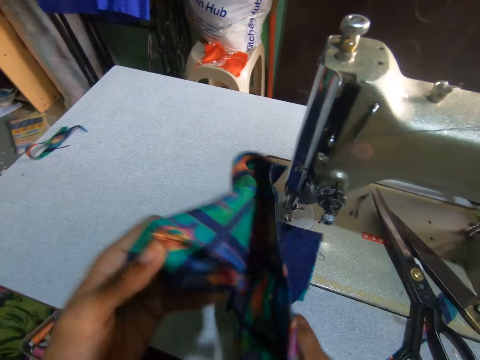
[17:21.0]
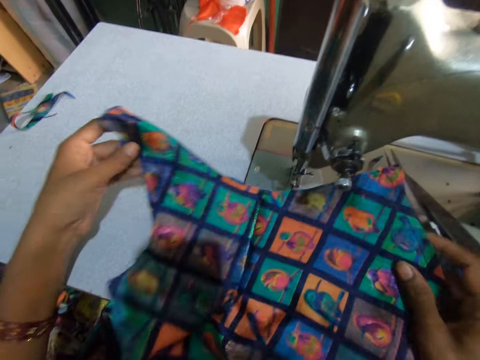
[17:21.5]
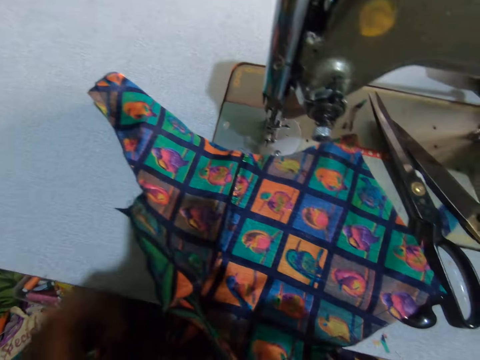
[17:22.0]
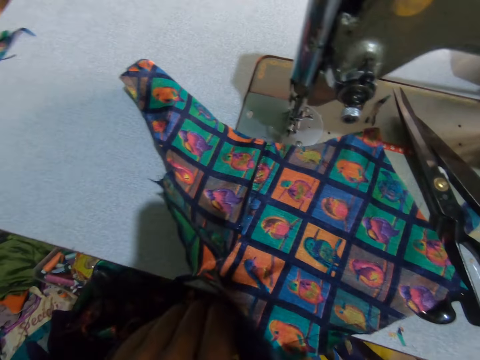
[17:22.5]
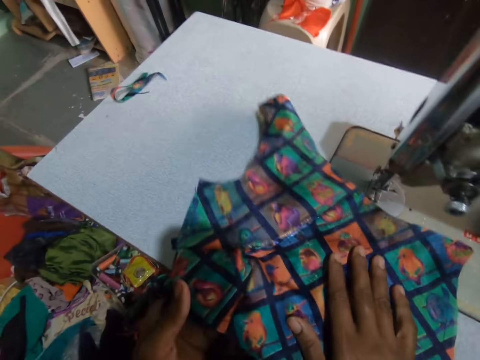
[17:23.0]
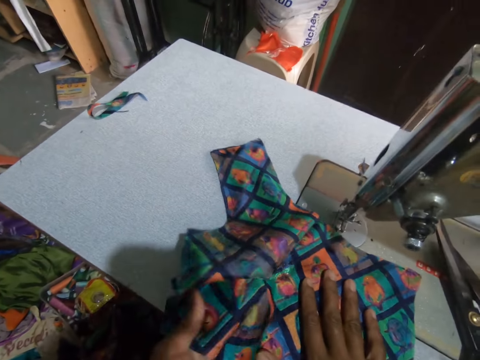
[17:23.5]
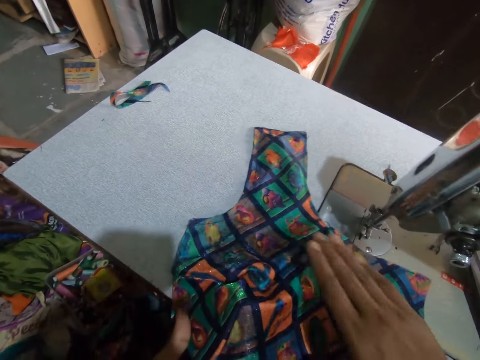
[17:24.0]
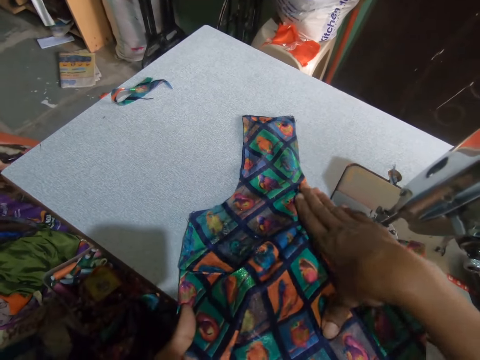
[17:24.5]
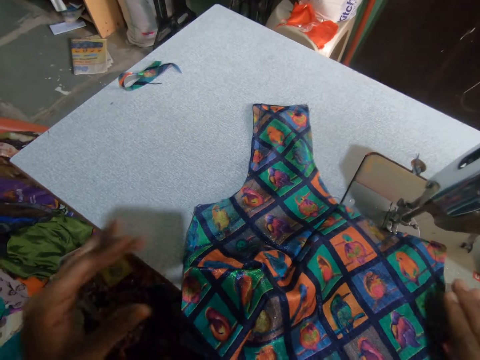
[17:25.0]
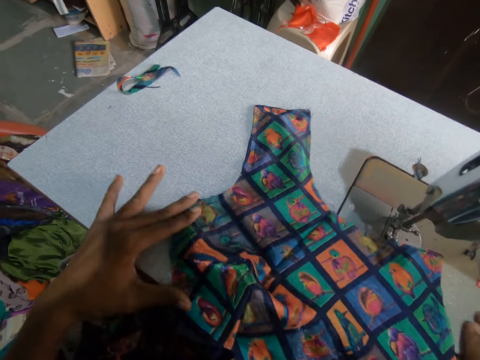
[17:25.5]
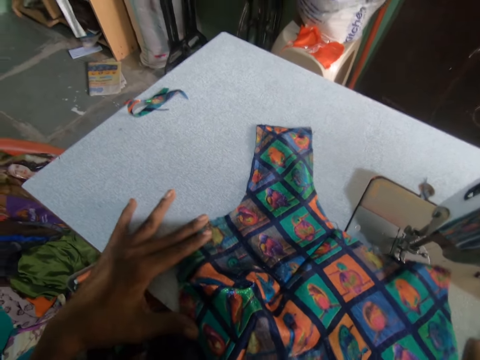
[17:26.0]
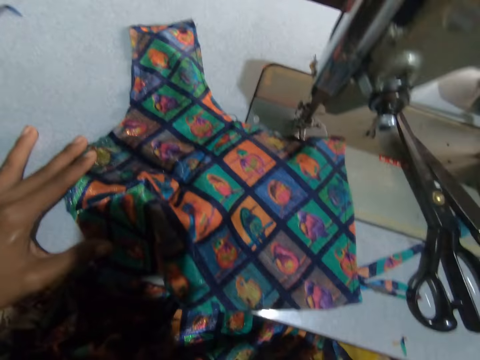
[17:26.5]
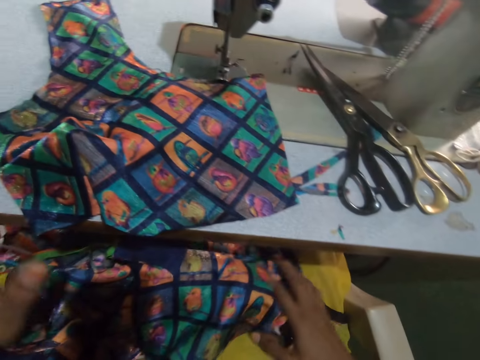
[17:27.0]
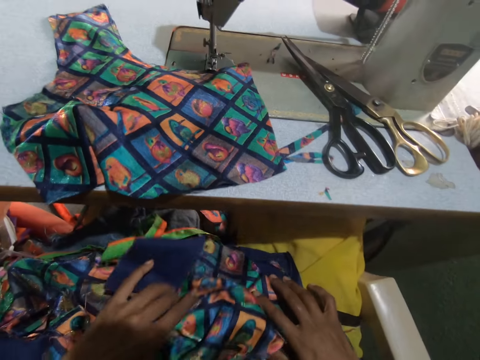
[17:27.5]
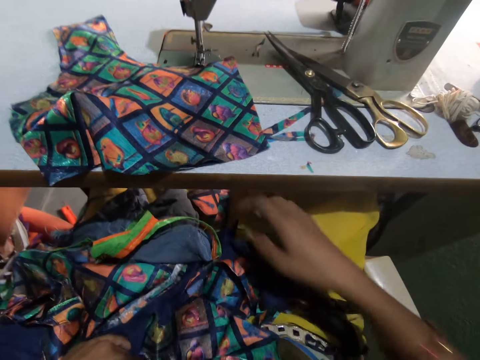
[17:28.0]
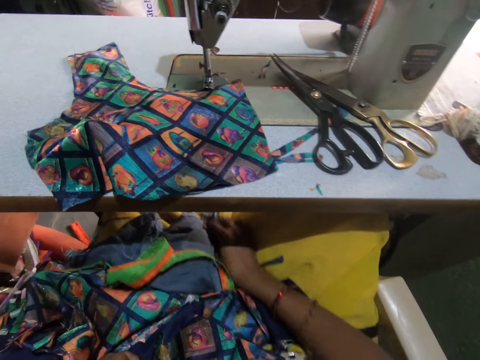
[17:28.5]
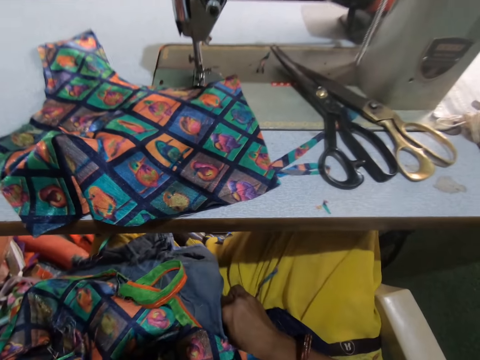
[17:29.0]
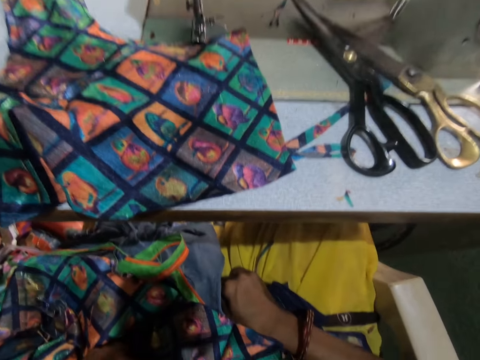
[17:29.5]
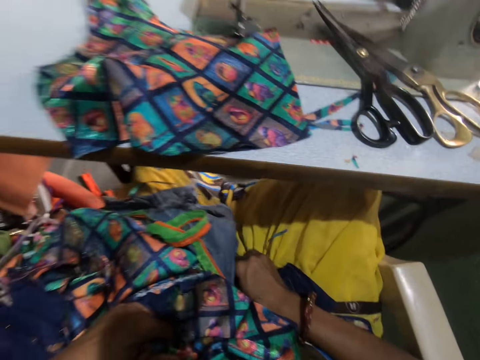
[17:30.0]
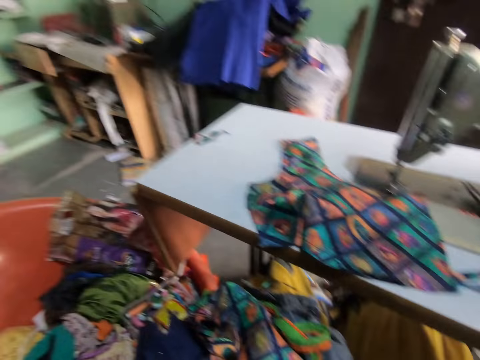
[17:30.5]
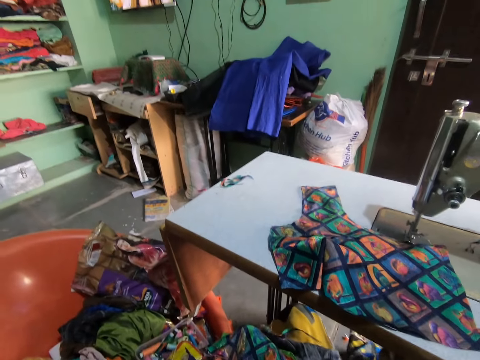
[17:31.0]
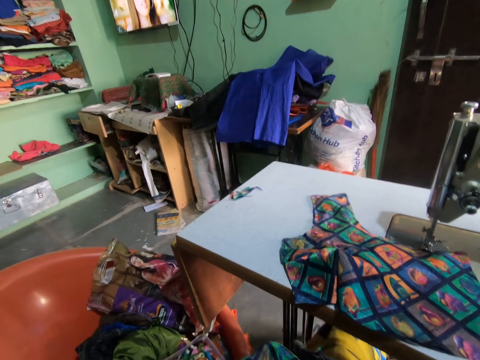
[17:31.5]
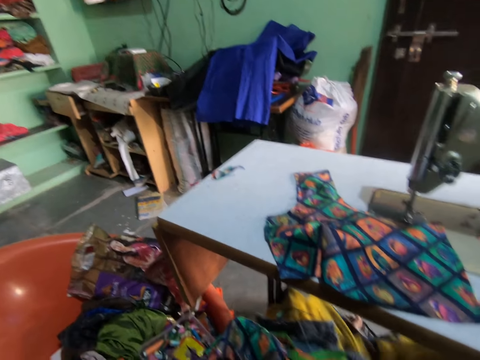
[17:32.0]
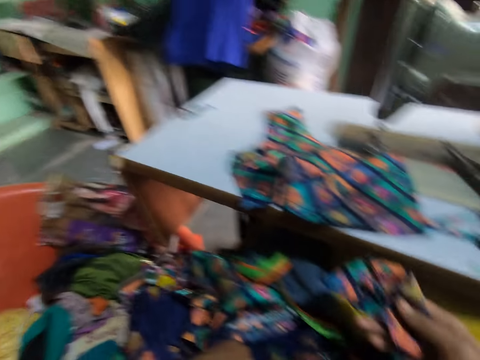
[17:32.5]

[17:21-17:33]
The camera wearer places the pair of scissors on the sewing machine. They adjust the piece of cloth. They spread the fabric. They place the piece of cloth on the sewing machine and adjust the piece of cloth. They stretch the fabric on the table. They touch the fabric on the thigh.

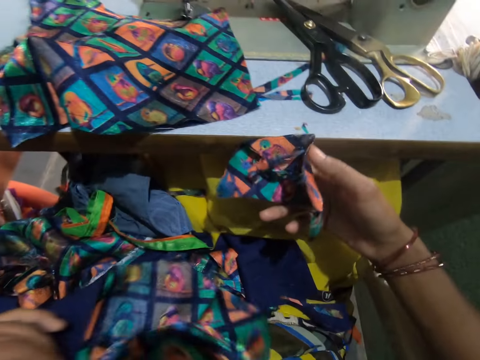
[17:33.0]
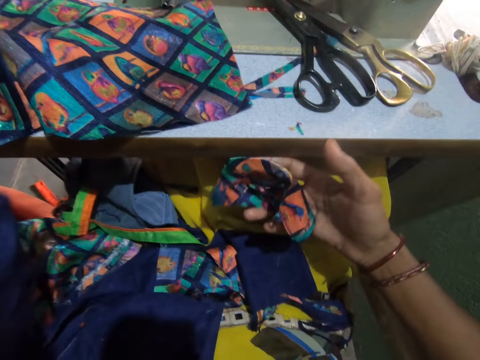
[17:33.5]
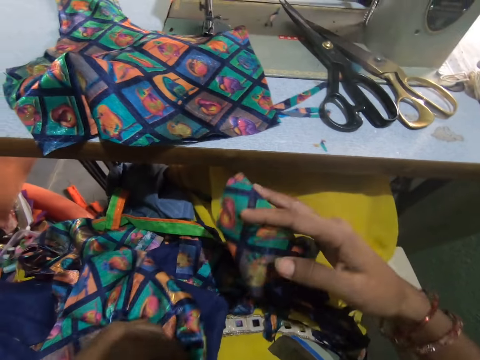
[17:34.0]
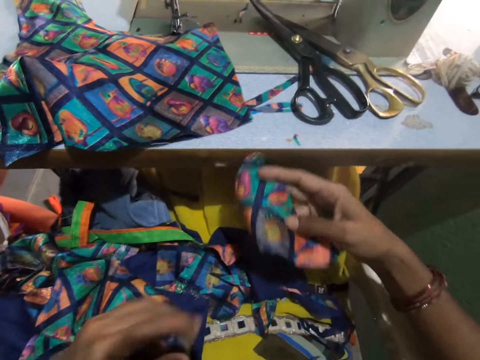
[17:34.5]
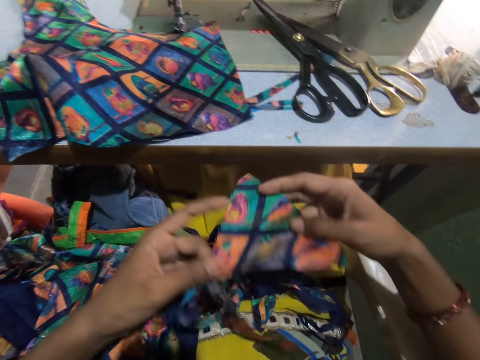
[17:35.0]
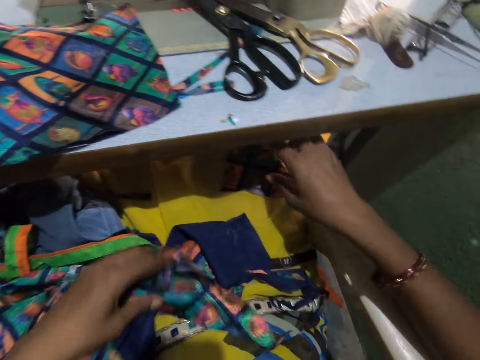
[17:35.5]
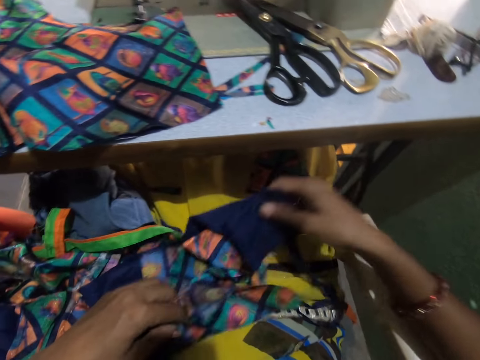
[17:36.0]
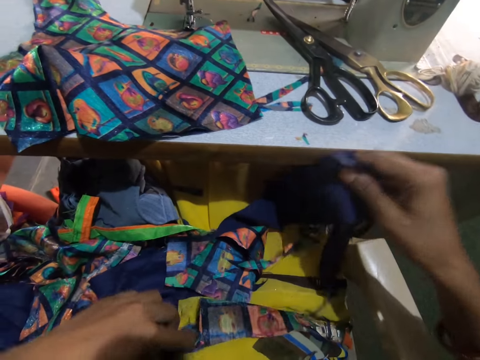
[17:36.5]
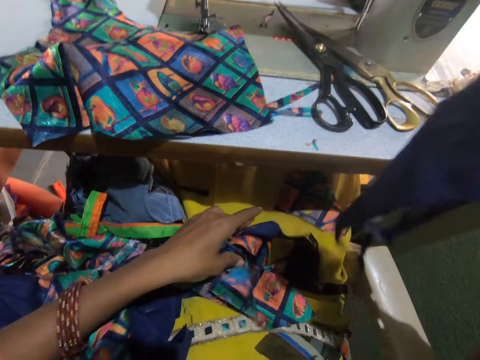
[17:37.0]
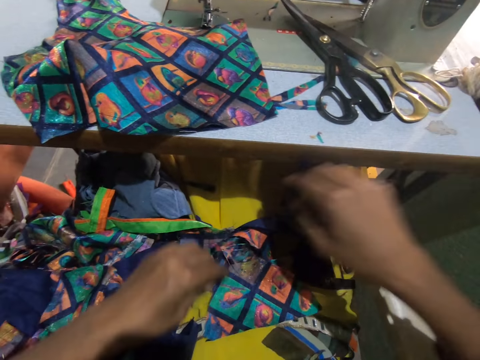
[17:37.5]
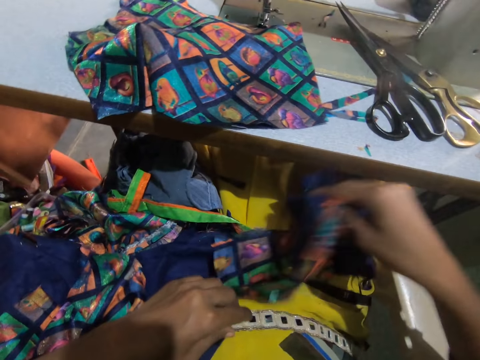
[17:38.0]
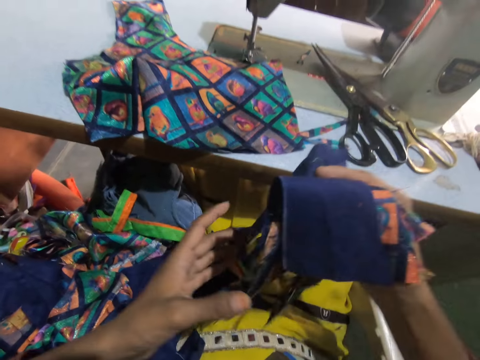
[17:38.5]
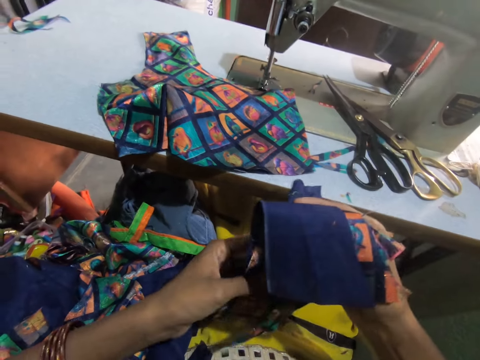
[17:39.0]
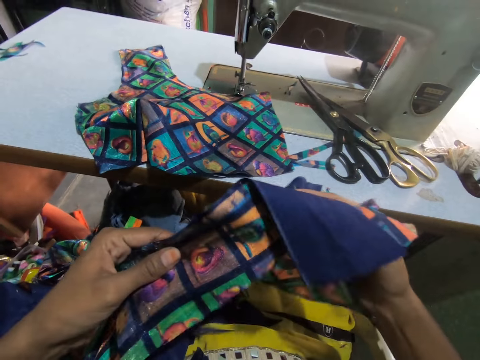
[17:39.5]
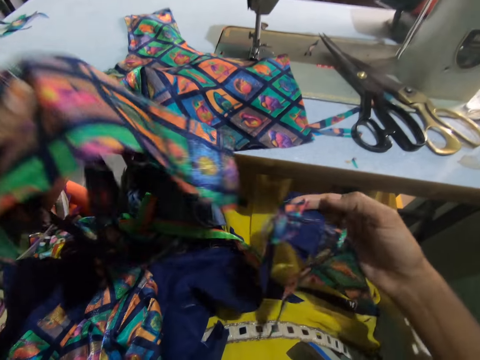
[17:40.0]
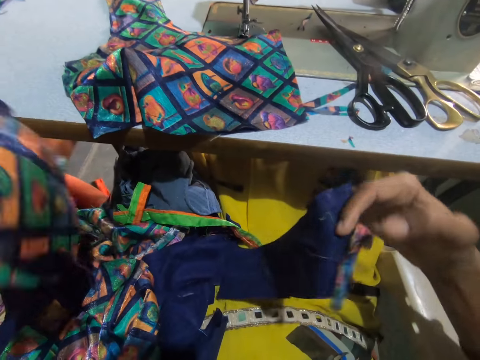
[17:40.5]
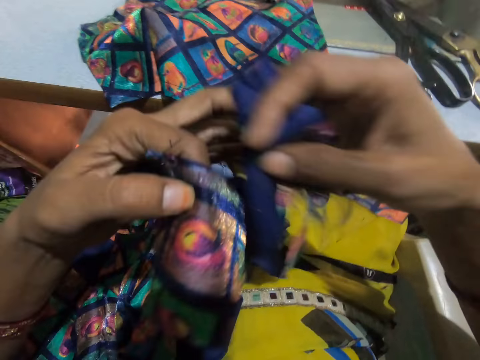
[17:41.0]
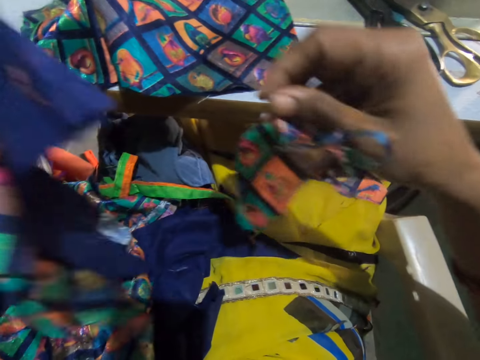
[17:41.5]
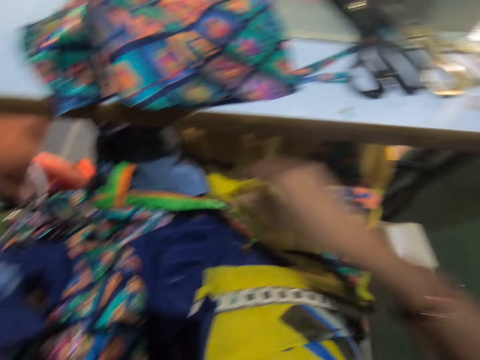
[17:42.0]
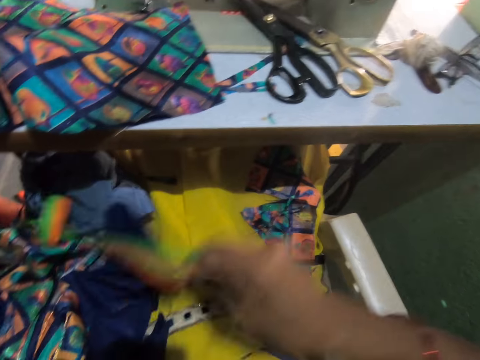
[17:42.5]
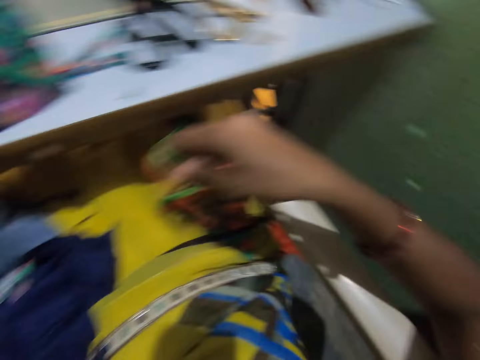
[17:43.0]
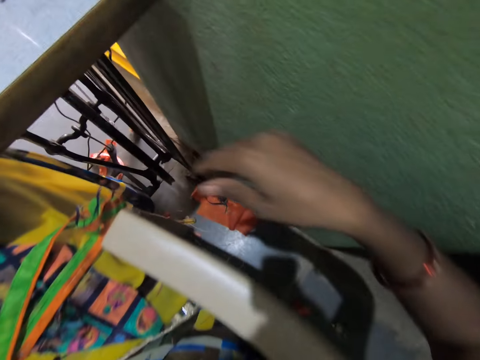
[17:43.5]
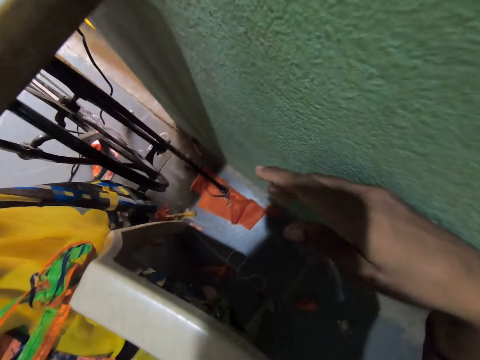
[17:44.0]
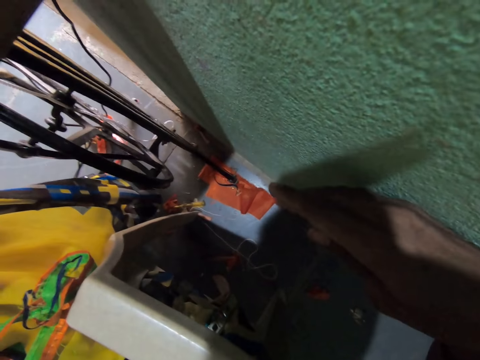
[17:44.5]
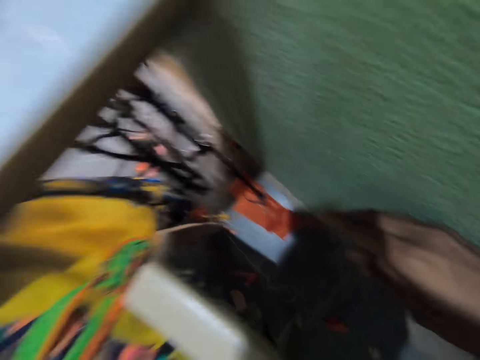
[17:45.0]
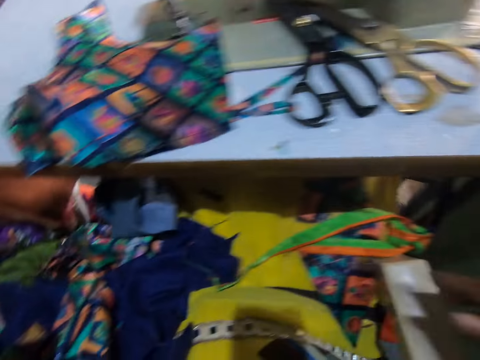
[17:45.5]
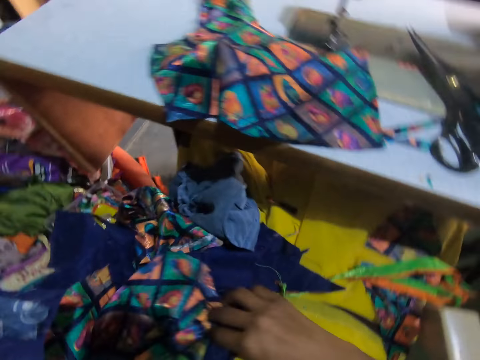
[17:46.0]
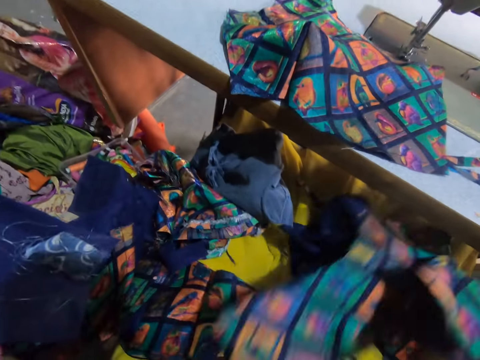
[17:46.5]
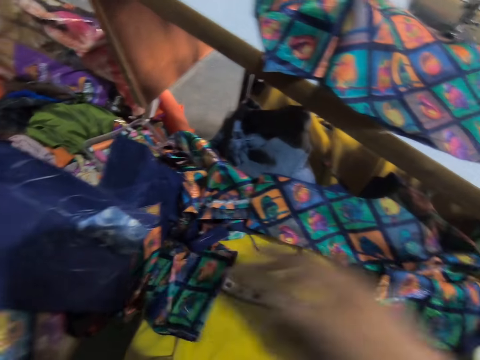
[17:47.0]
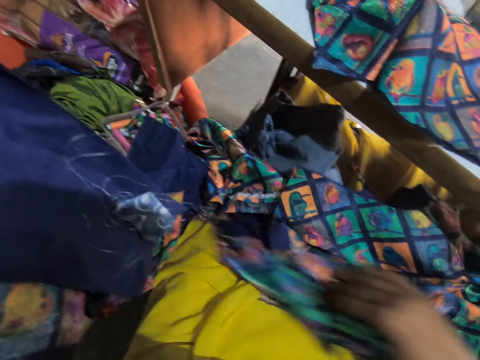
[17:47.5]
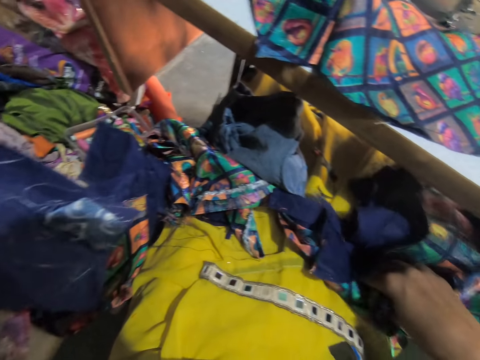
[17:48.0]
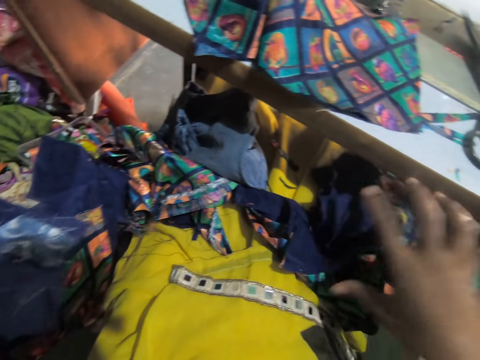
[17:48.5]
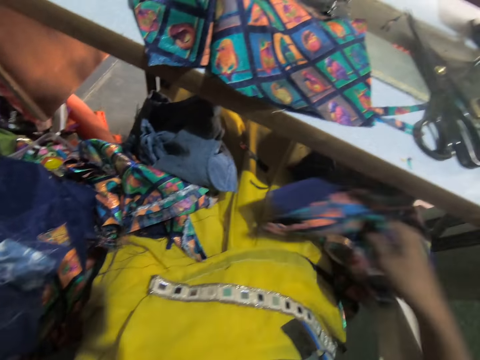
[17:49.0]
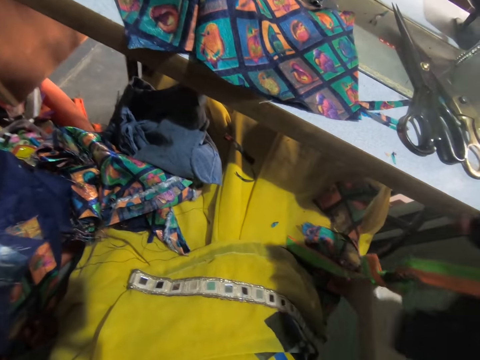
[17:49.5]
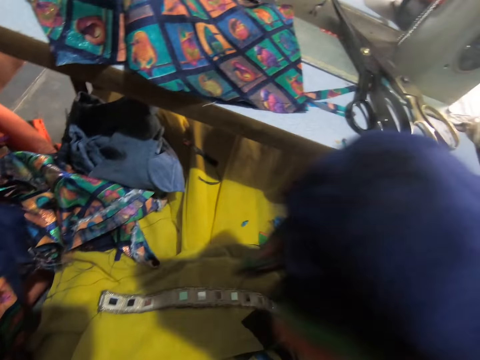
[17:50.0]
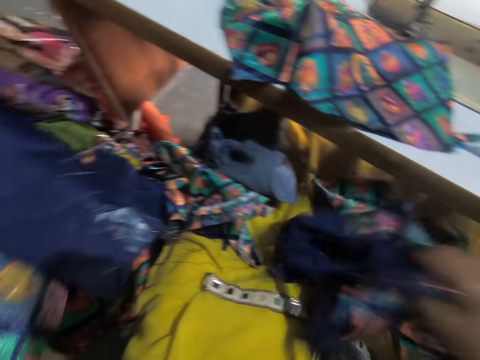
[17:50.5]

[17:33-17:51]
The camera wearer picks up a piece of cloth. They hold the fabric. They place the piece of cloth down. They pick up the fabric on the thigh. They pick up pieces of cloth. They place a piece of cloth down. They pick up pieces of cloth. They move a hand to the wall. They pick up pieces of cloth. They move the fabric on the thigh. They place a piece of cloth down. They pick up pieces of cloth. They place the pieces of cloth down. They pick up pieces of cloth.
